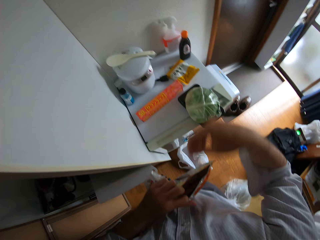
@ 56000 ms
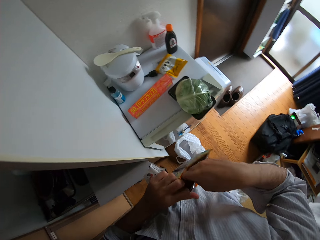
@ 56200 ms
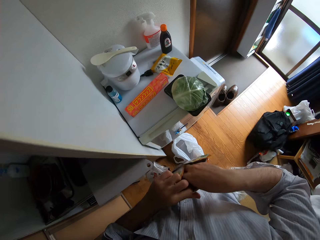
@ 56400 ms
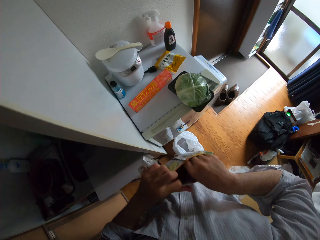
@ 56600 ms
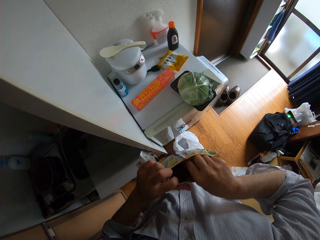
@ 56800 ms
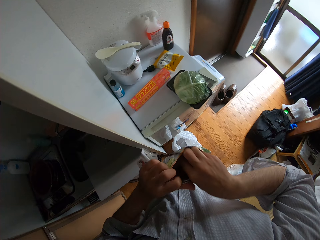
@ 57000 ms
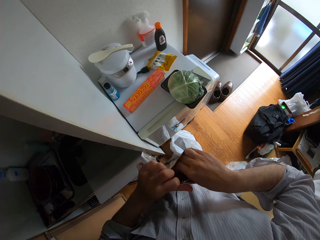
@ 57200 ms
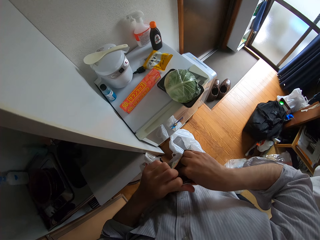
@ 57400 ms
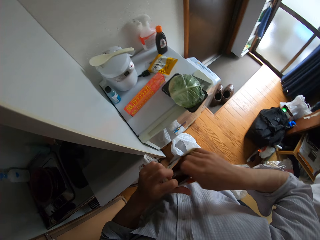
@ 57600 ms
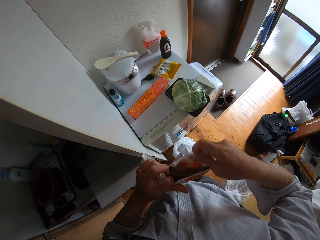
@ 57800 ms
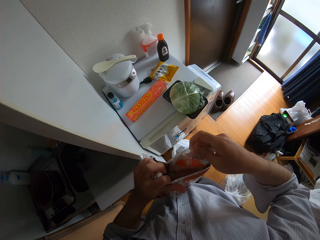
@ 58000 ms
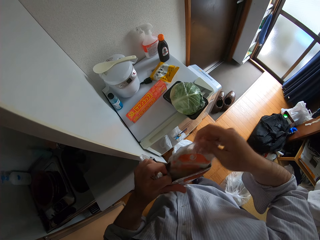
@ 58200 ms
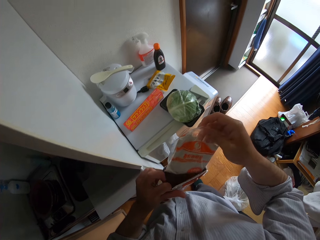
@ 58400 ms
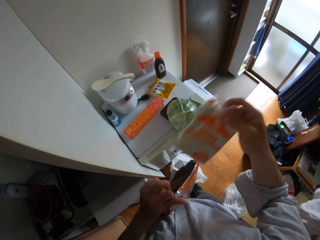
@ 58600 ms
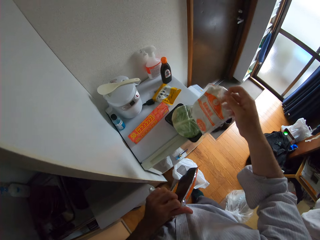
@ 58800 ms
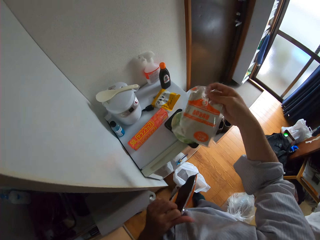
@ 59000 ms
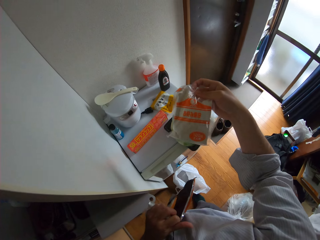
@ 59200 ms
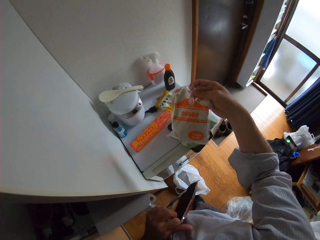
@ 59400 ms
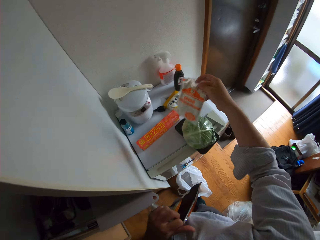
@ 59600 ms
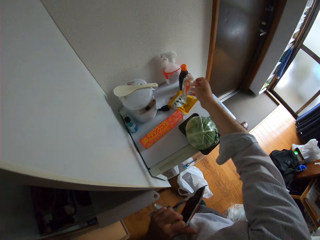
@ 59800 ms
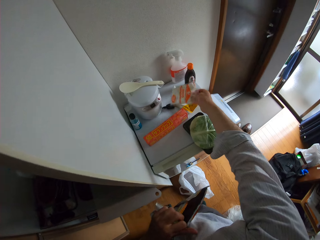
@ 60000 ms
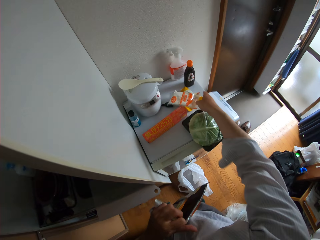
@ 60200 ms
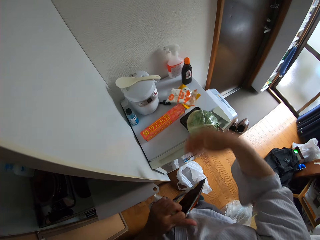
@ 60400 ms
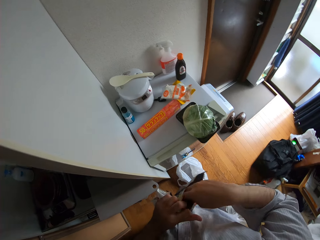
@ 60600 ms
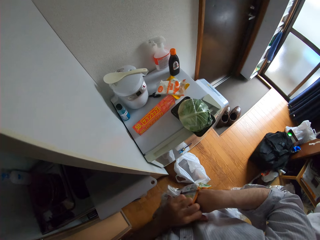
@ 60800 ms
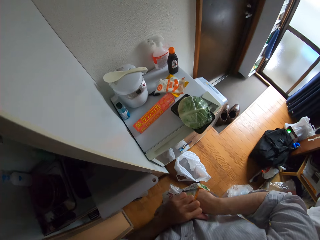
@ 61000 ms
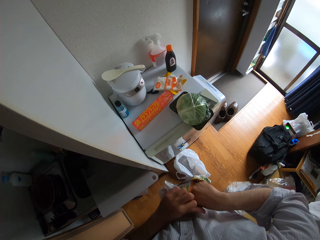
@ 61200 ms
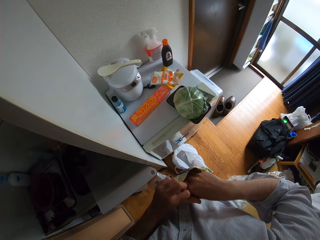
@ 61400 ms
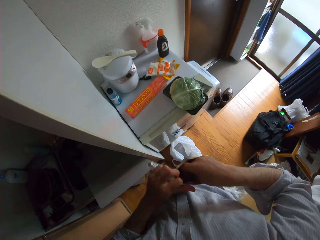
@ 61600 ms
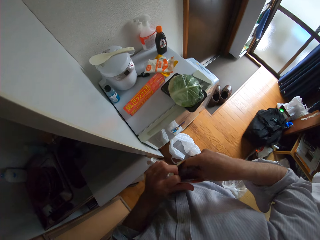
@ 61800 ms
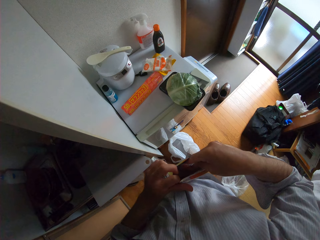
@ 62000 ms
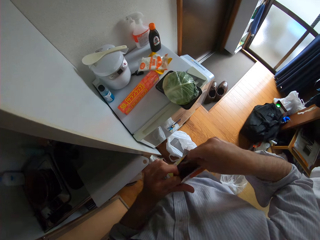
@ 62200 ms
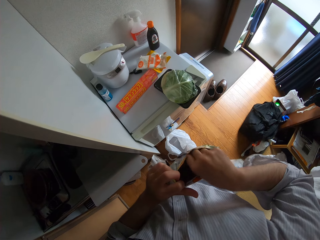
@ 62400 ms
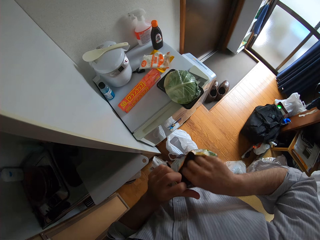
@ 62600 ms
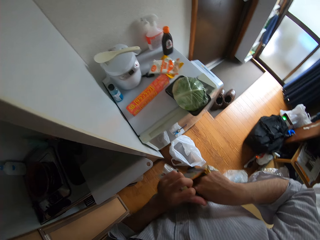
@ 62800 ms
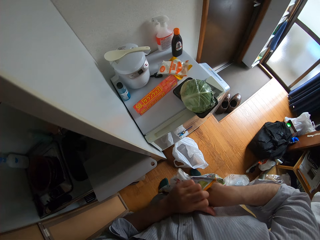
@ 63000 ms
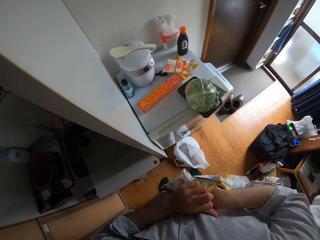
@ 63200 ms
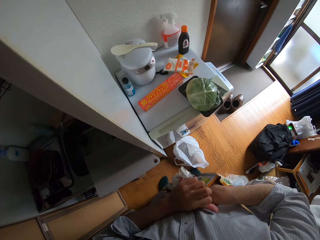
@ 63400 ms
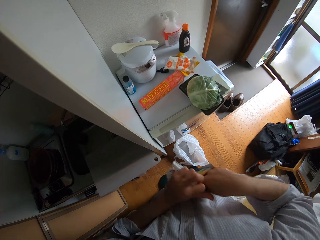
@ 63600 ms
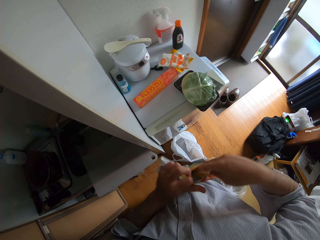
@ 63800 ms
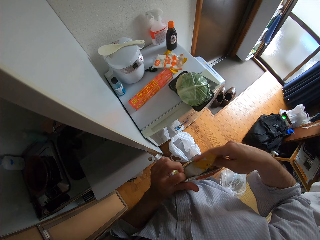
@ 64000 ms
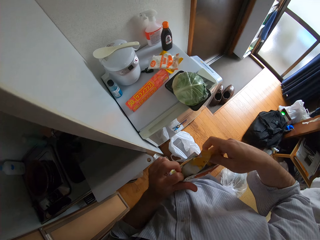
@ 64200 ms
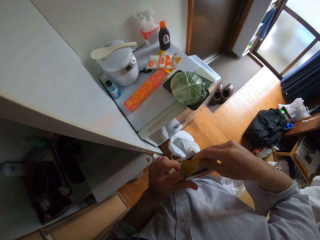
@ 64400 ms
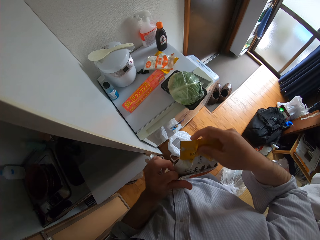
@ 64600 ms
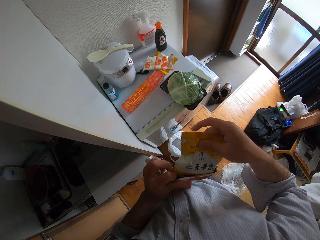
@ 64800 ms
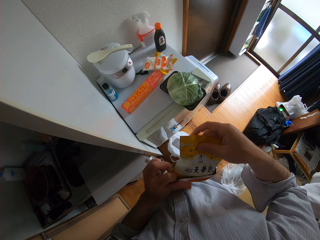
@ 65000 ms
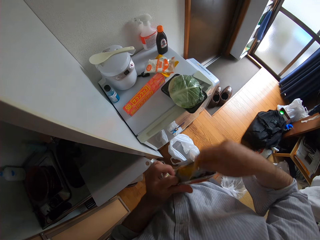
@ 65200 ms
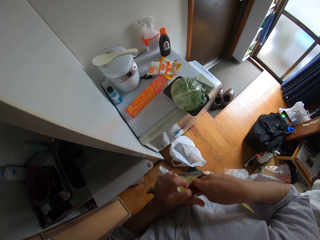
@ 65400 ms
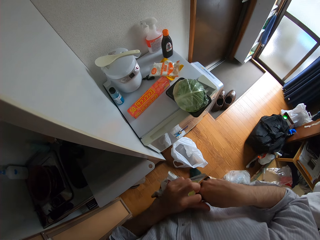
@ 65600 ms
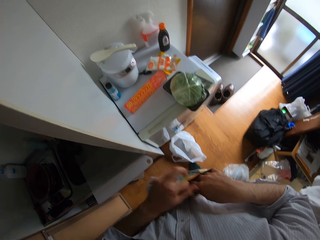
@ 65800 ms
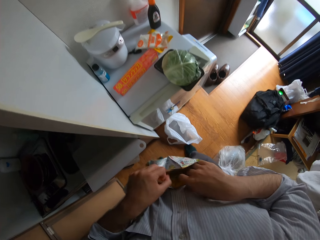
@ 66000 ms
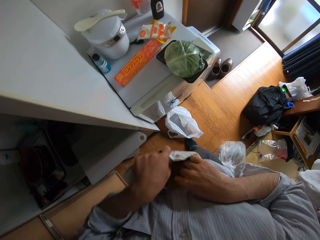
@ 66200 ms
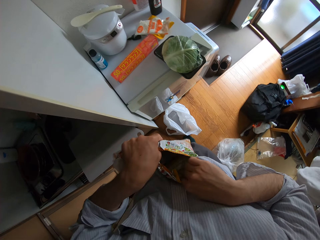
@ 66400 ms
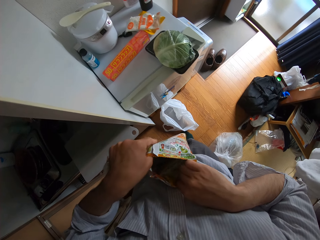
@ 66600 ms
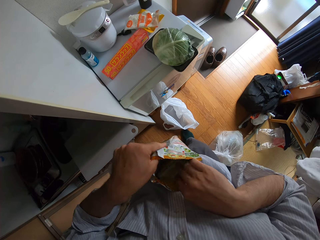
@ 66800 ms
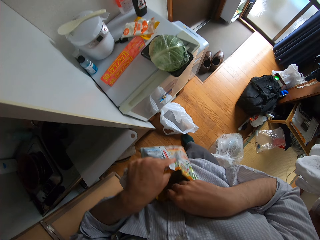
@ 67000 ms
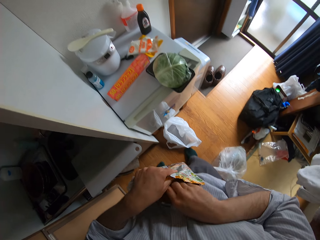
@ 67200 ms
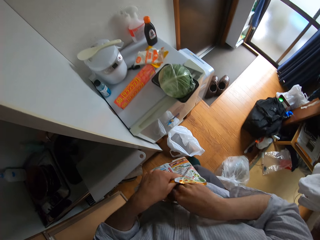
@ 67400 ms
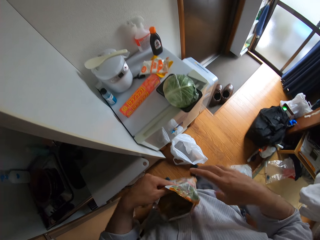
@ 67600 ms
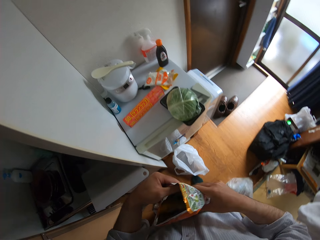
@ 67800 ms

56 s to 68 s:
The camera wearer puts it on the fridge. They remove another object. They put it on the fridge. They remove another object. They return the object in the paper.

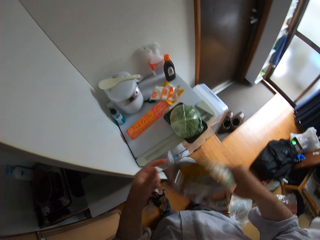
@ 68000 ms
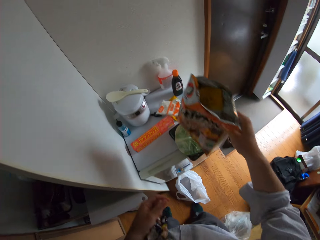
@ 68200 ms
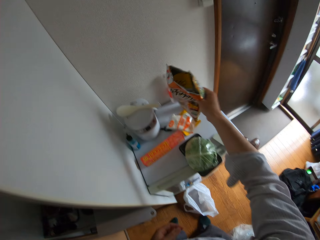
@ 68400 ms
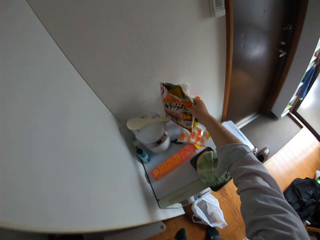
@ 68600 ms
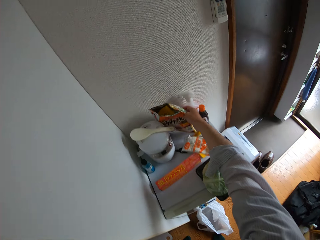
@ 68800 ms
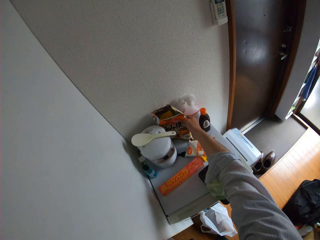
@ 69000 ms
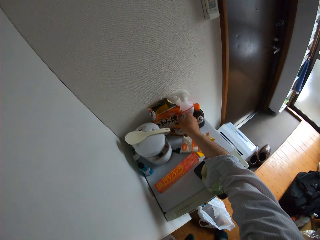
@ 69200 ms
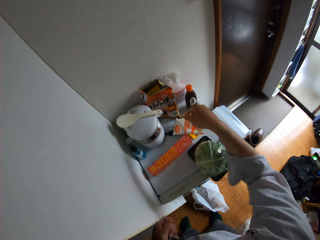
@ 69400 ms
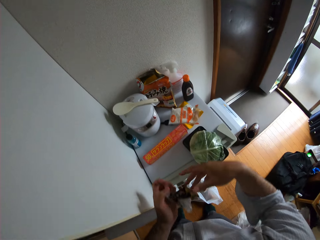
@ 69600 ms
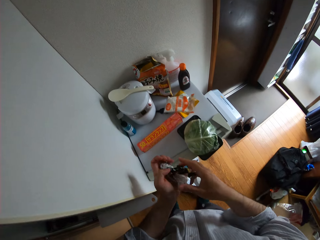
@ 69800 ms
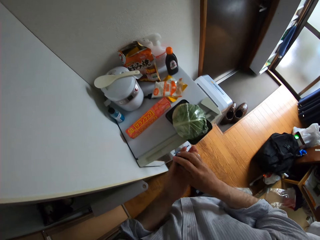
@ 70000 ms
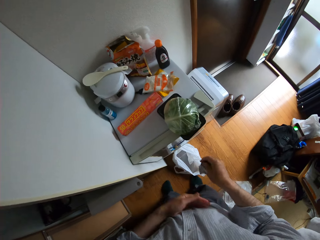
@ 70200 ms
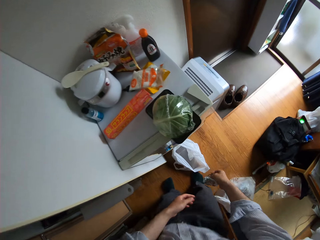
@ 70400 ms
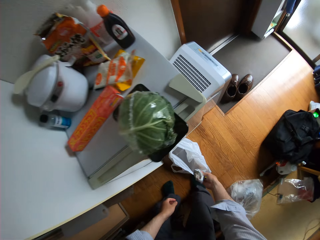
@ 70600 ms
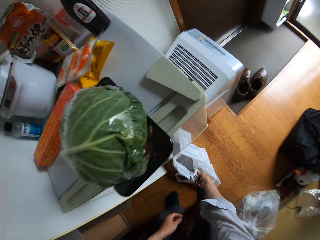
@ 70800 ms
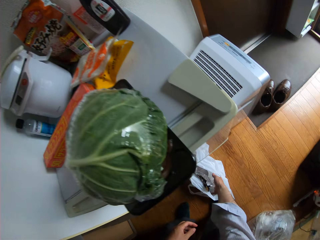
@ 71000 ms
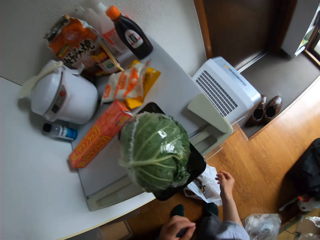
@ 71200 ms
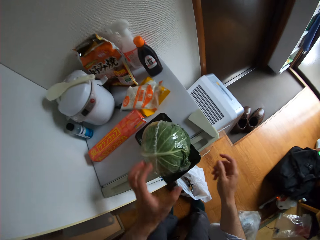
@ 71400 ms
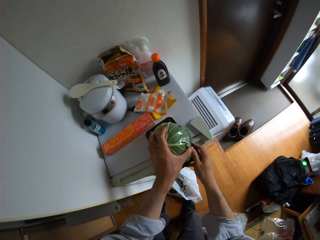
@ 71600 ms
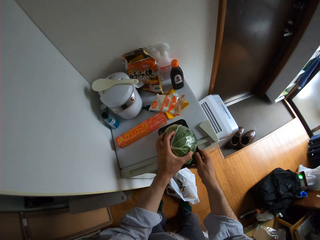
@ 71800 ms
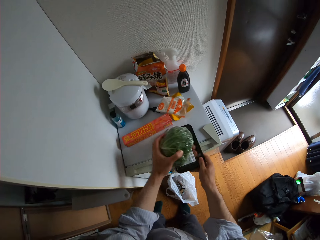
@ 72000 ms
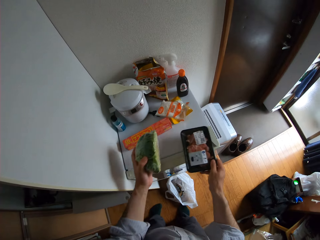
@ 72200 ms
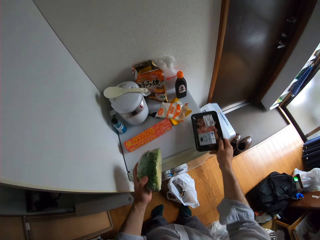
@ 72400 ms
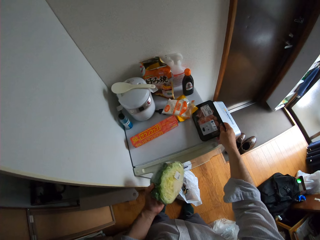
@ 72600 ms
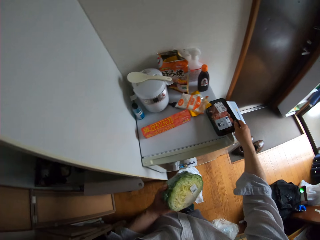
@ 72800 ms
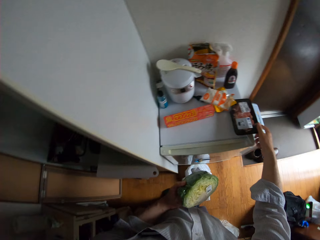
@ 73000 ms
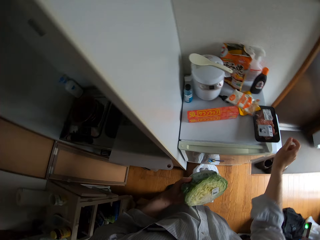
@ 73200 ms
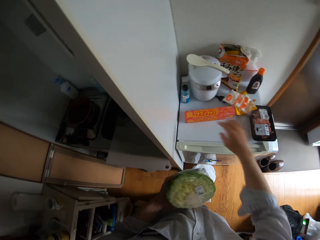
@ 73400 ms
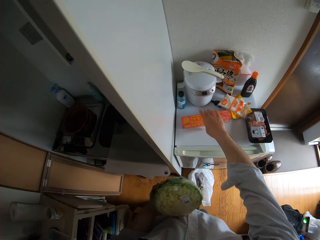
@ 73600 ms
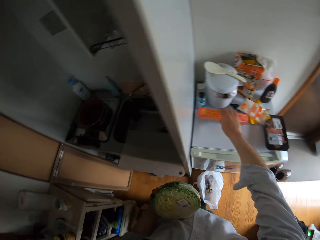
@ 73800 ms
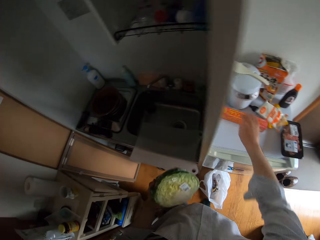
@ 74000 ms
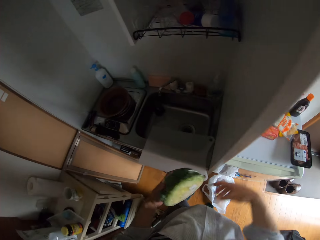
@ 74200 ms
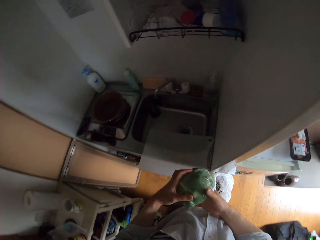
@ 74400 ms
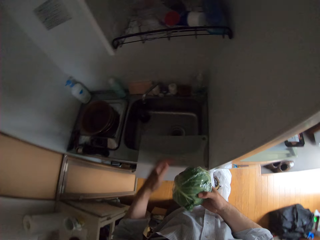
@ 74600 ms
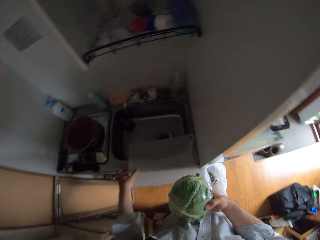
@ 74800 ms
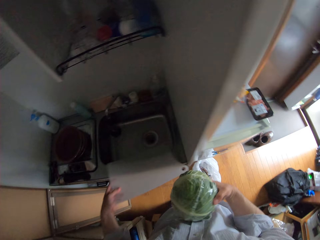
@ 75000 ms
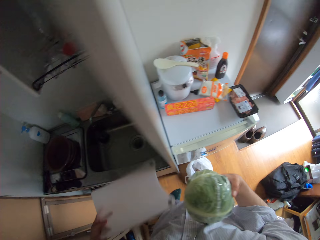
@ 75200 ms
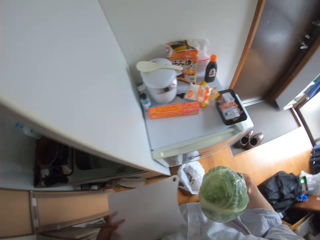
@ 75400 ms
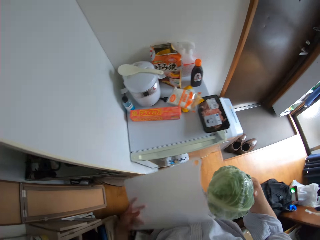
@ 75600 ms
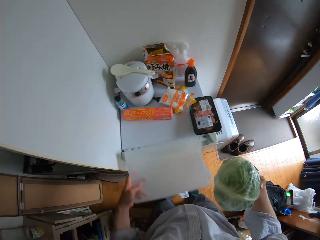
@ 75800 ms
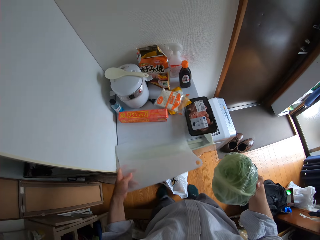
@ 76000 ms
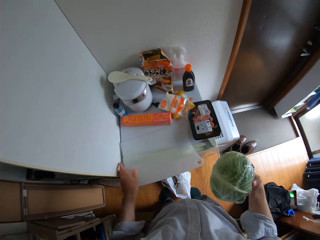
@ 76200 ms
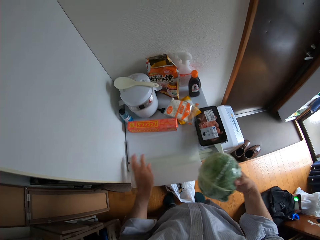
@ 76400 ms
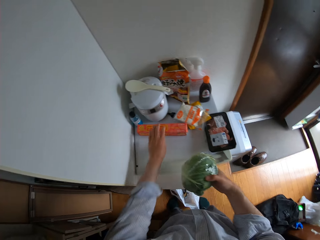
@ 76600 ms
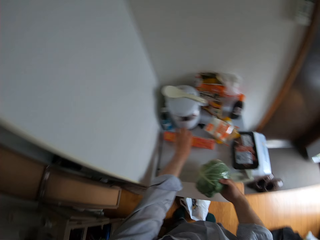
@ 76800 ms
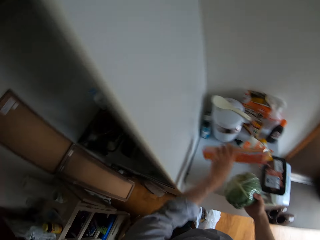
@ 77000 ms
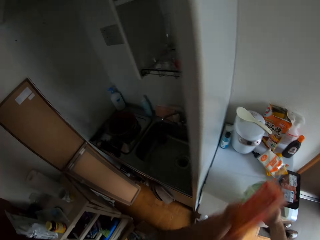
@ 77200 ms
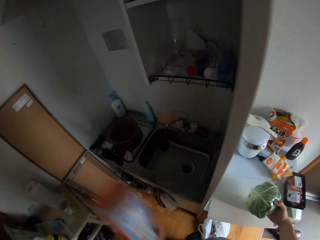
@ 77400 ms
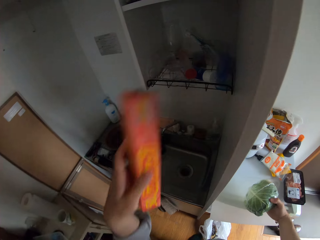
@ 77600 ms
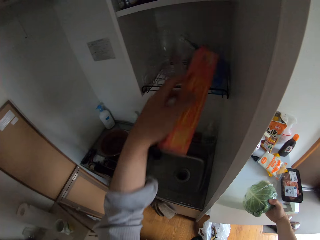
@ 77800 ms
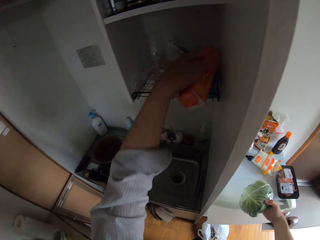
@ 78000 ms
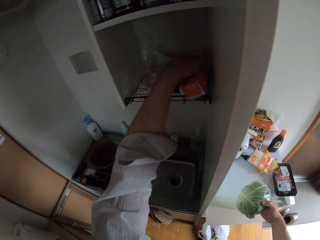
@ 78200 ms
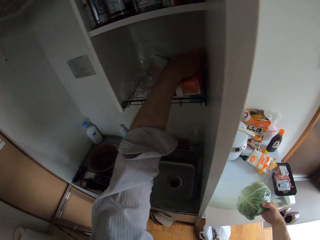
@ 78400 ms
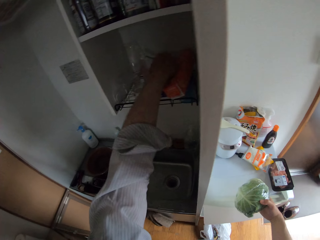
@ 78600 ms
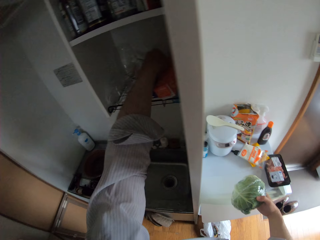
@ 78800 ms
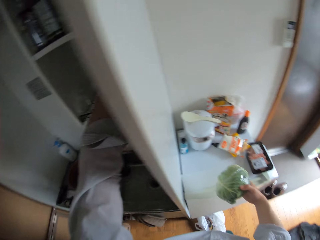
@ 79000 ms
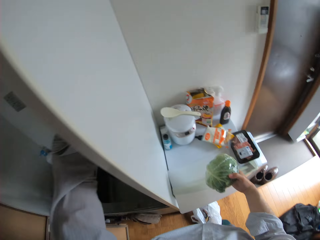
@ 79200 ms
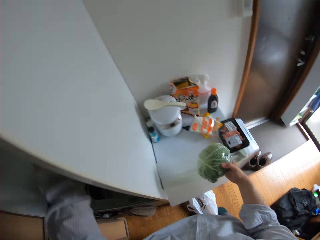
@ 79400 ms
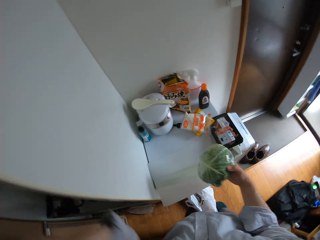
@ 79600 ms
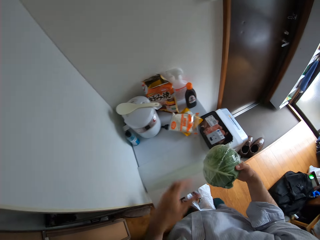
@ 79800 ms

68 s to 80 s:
The camera wearer drops the sachet on the fridge. They put the paper on the fridge. They throw the nylon inside a nylon on the floor. They put a paper in the dustbin. They pick the cabbage and a box from the fridge top. They put down the box. They push the paper foil. They pick the cutting board. They move the cutting board to the fridge top. They drop the cutting board on the sink. They pick the foil. They move a pack from the cutting board to the shelf.
